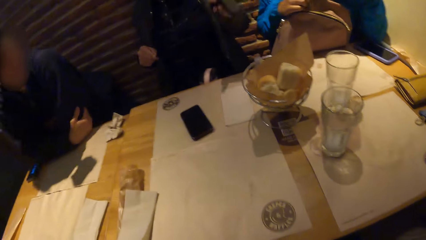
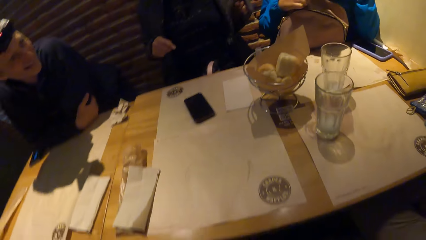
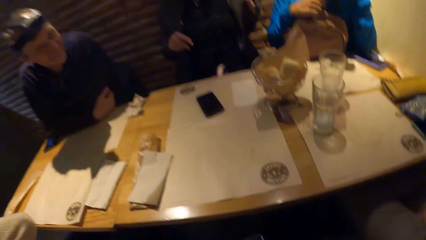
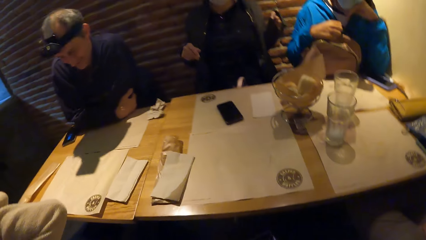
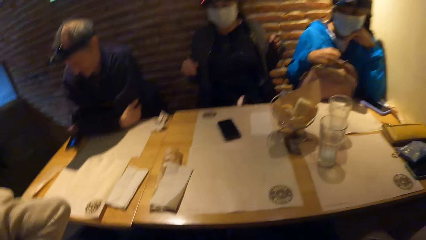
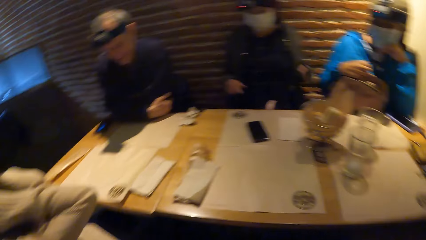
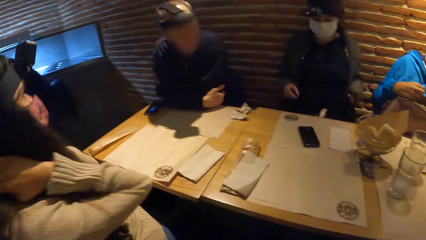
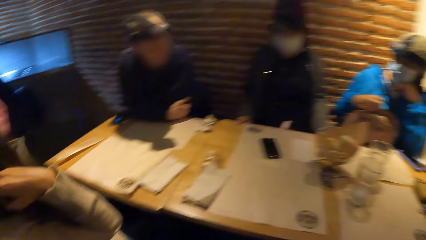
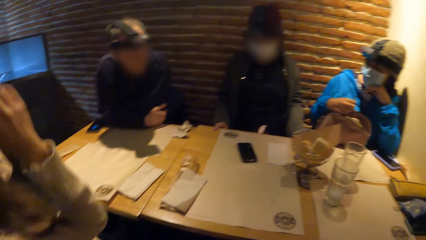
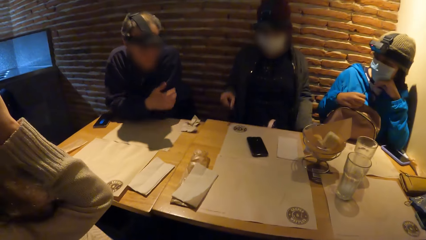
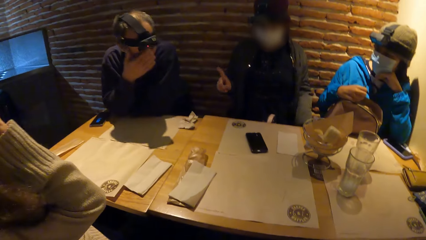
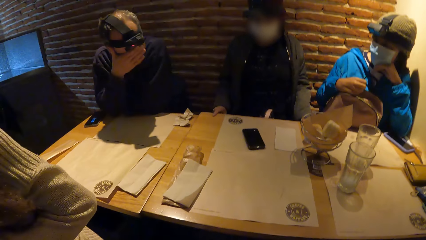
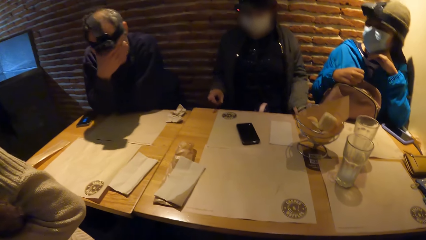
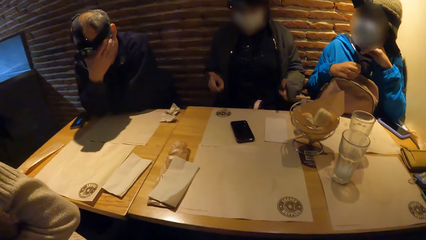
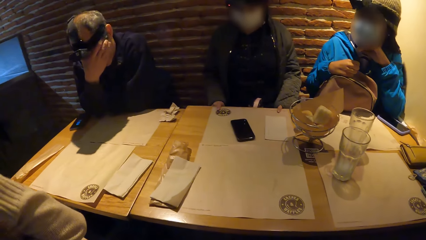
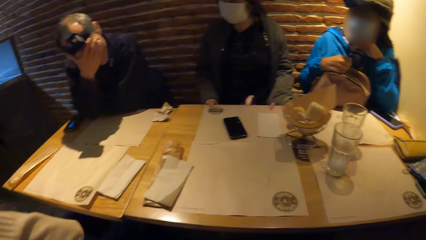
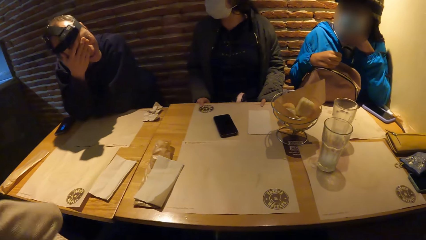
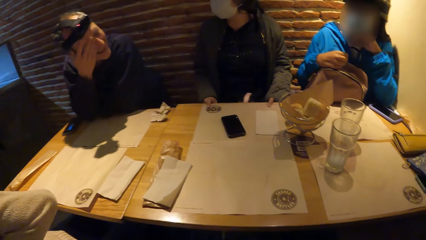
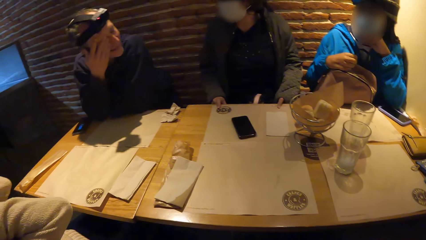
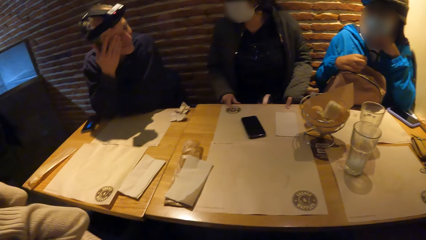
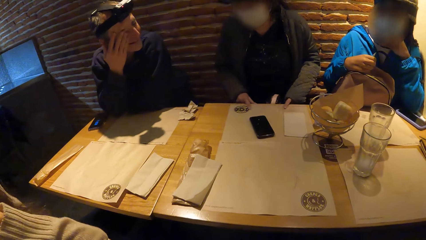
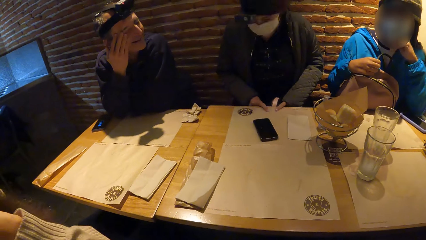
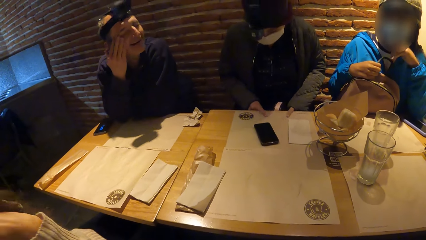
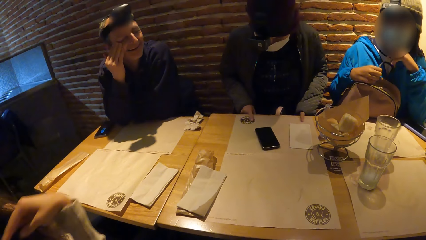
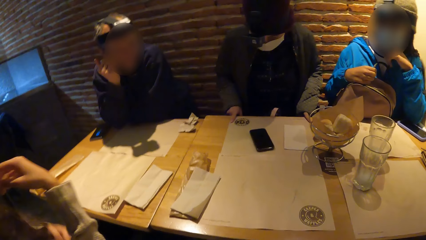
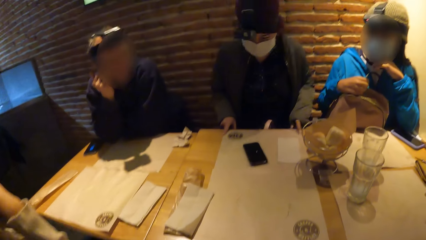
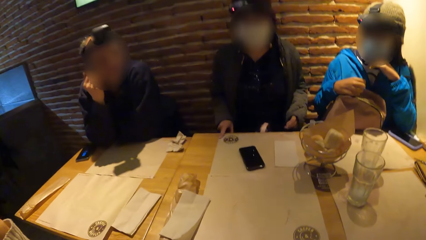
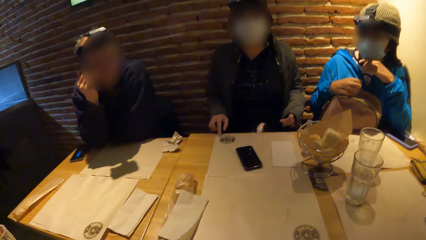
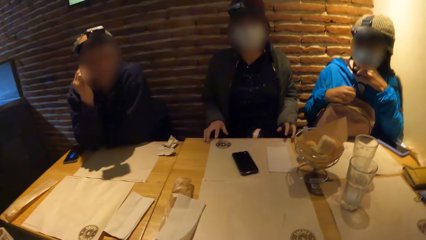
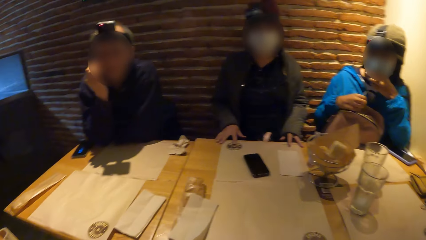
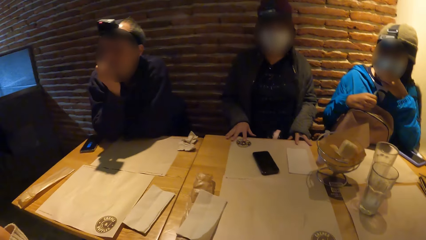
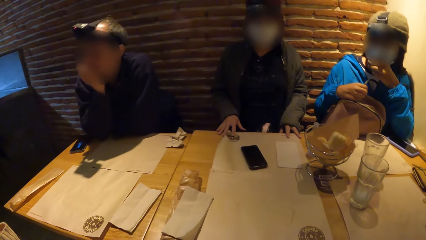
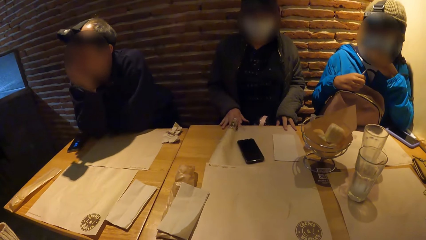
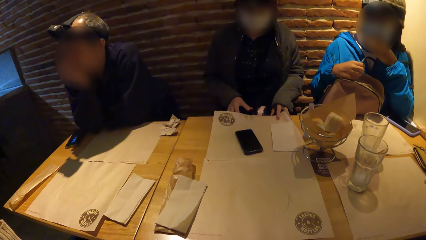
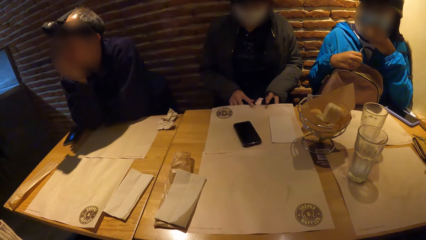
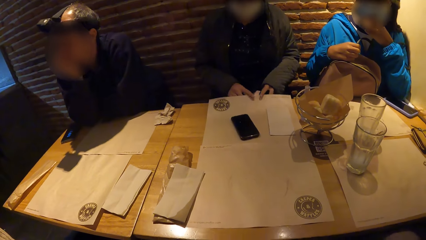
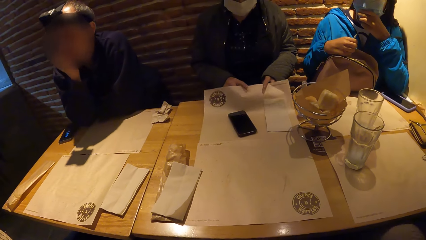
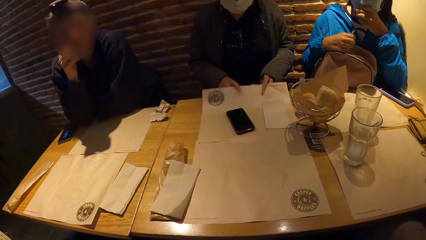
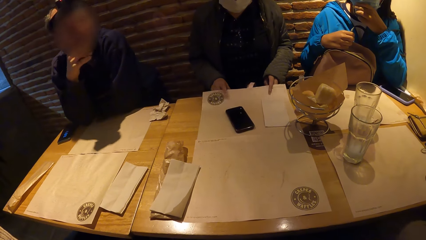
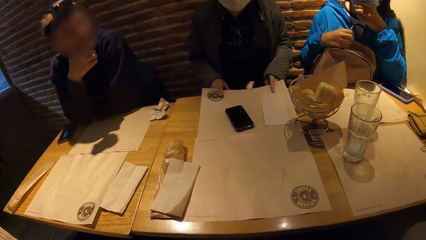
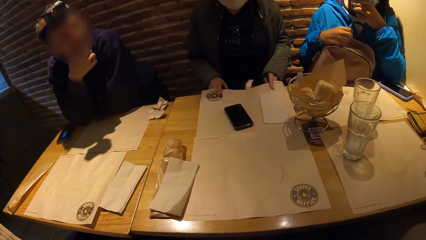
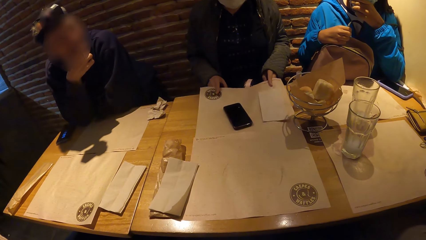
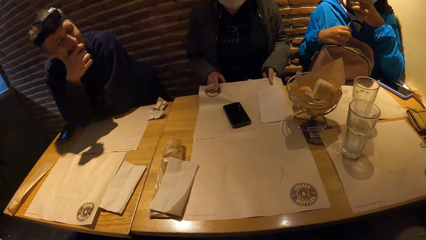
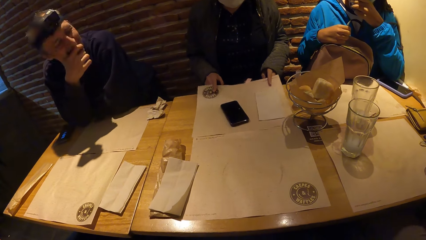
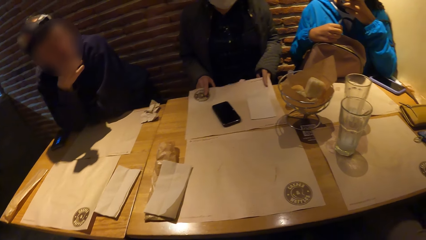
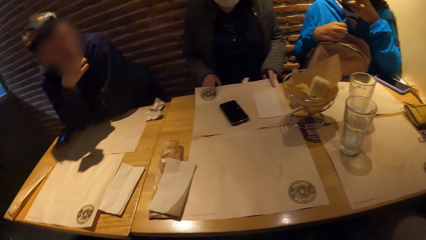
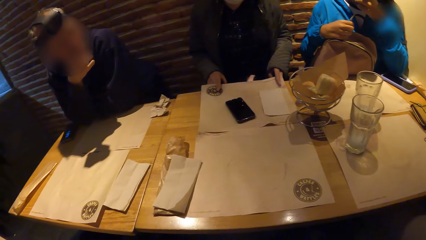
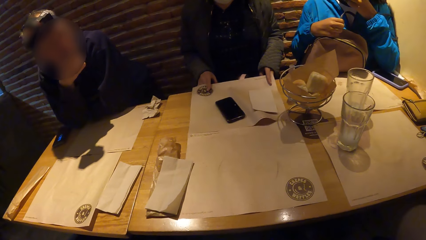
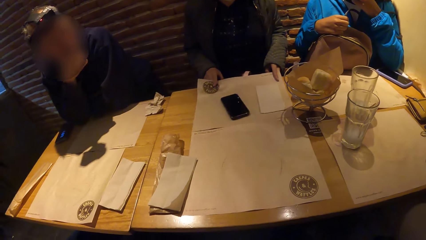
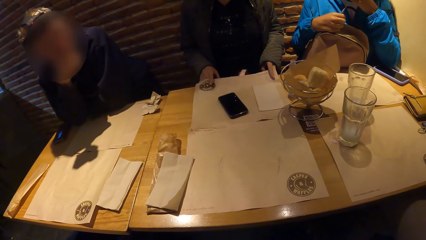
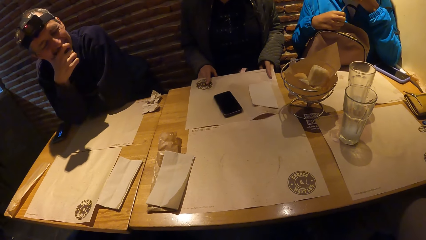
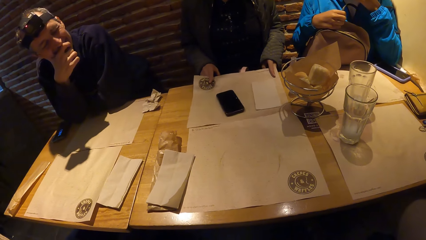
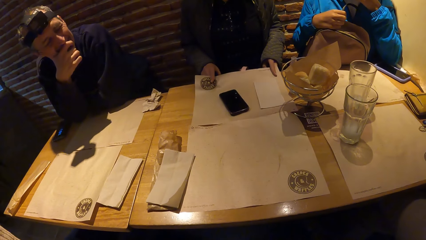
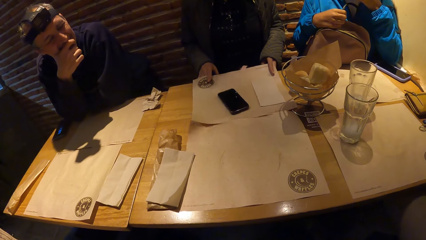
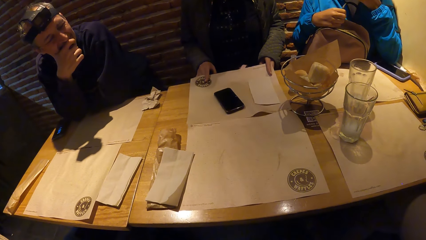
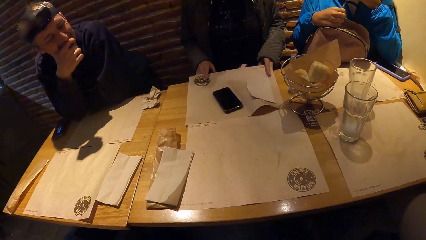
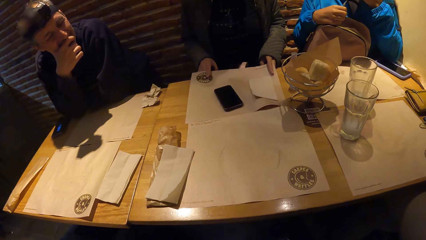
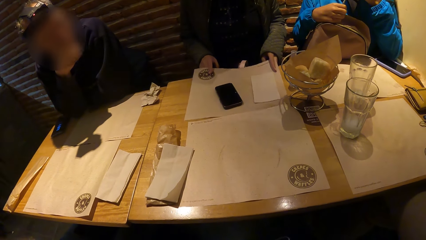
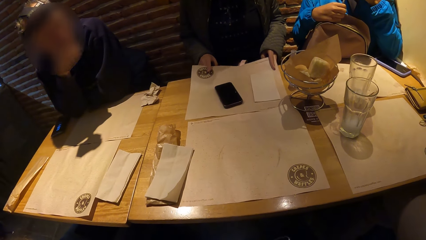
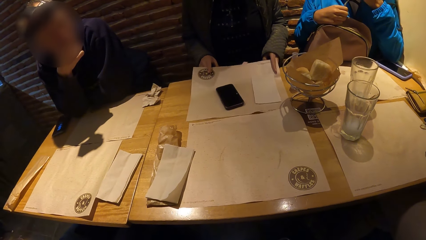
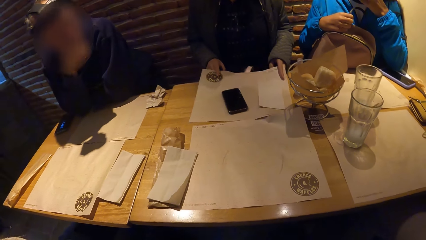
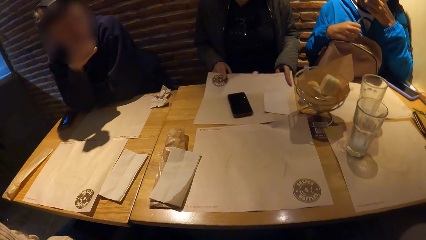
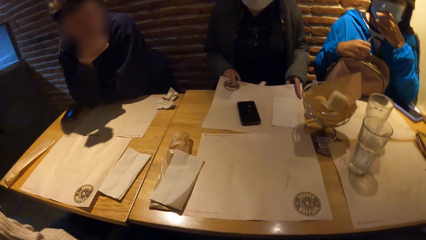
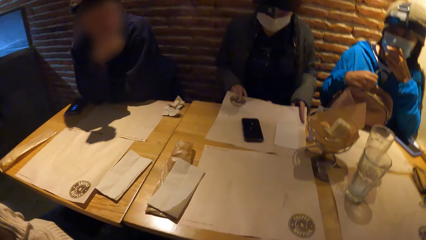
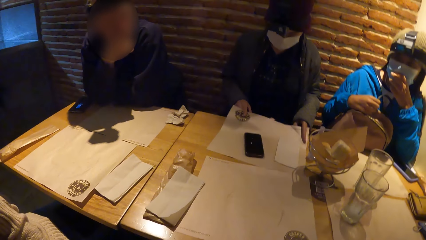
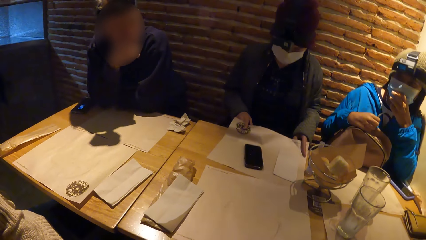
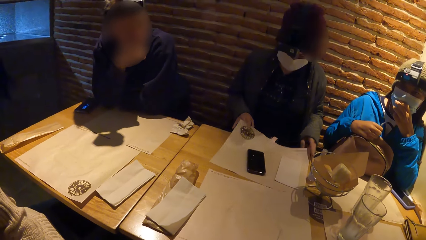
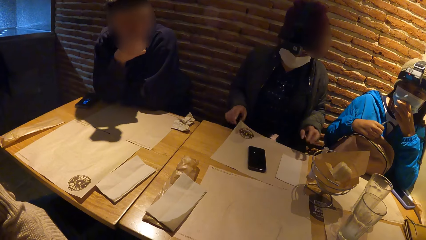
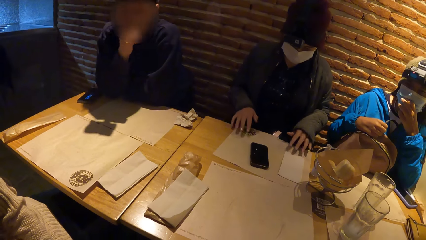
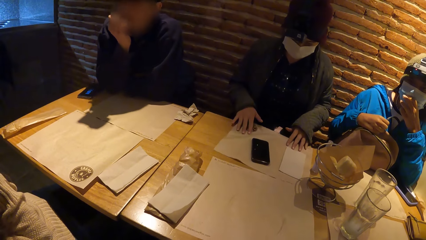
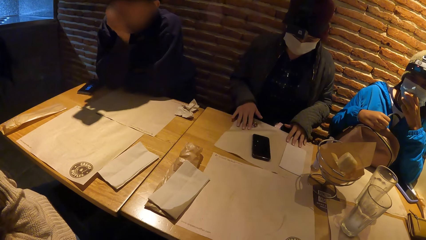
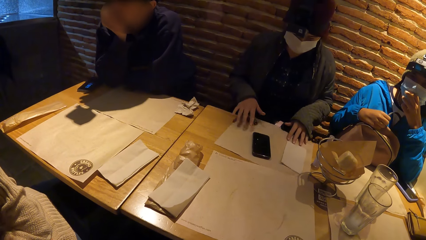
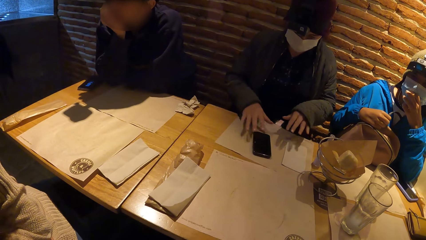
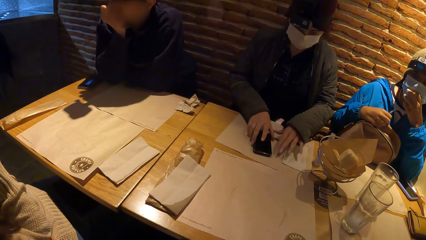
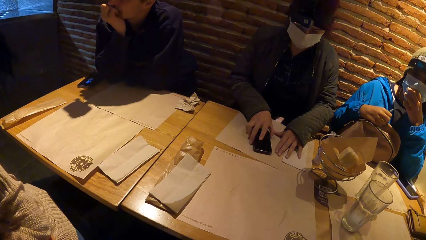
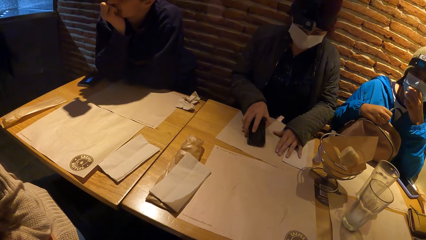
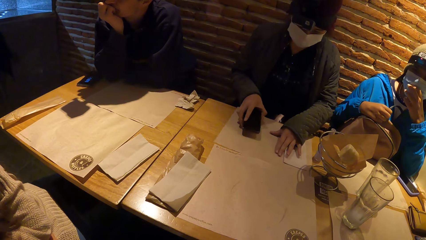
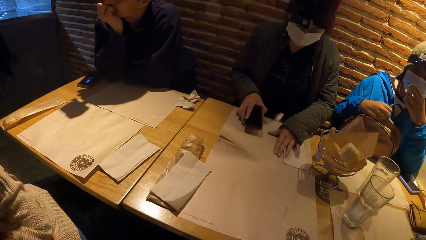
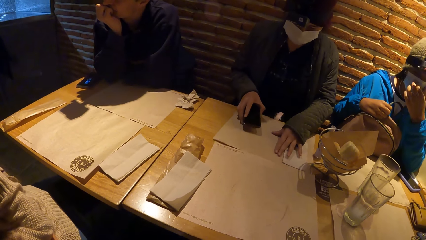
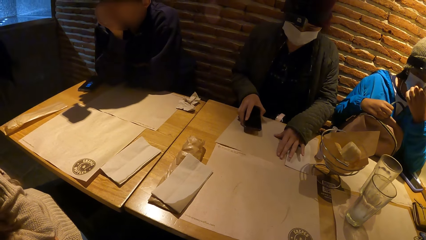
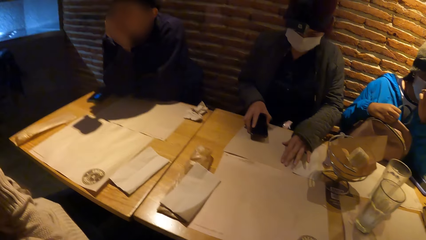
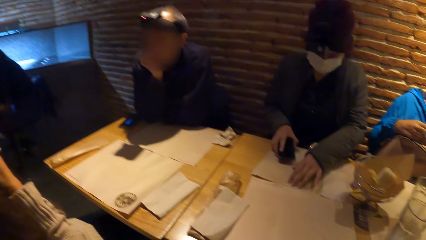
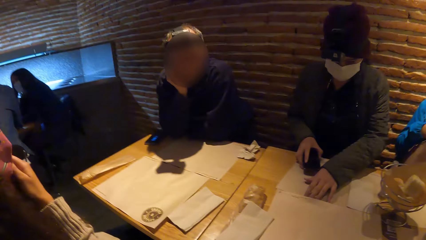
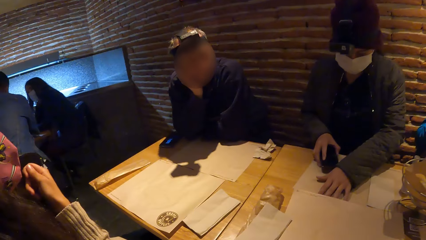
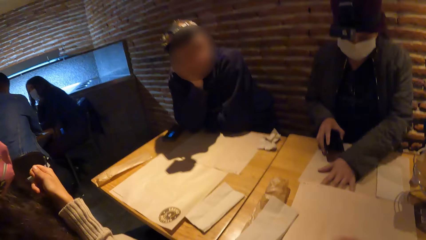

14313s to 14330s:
A man rests both hands on the table. The man leans on the table. A woman taps the table with her left index finger. Someone raises the hand. The man rubs the face. The woman taps the table with her right index finger. The woman adjusts a paper on the table with both hands, lifts the paper on the table and pulls the paper on the table. Another woman interacts with a phone on the table with both hands.
